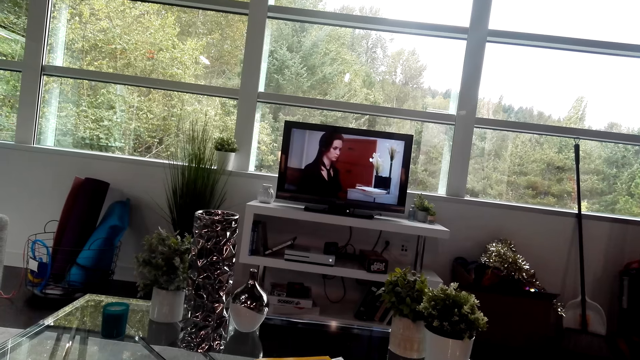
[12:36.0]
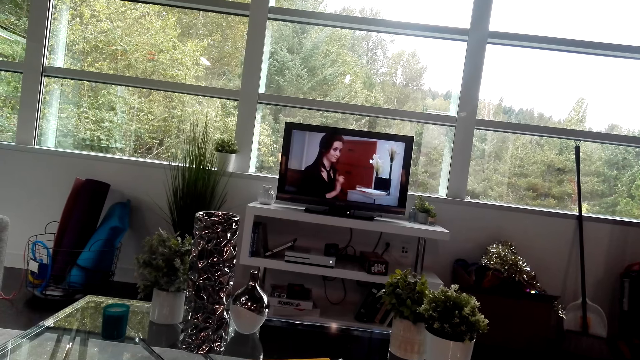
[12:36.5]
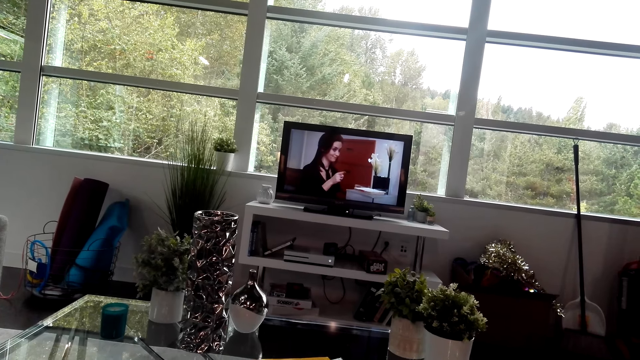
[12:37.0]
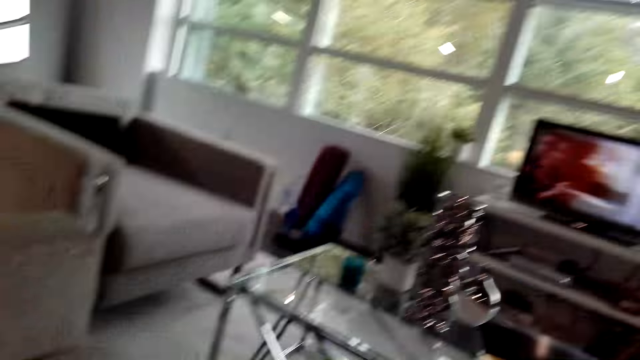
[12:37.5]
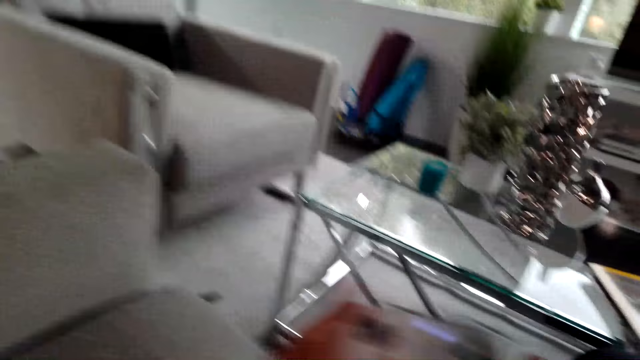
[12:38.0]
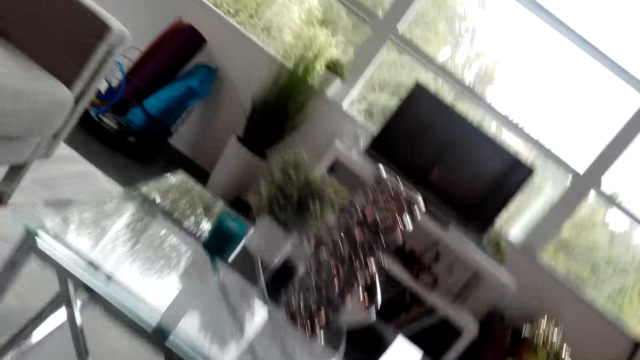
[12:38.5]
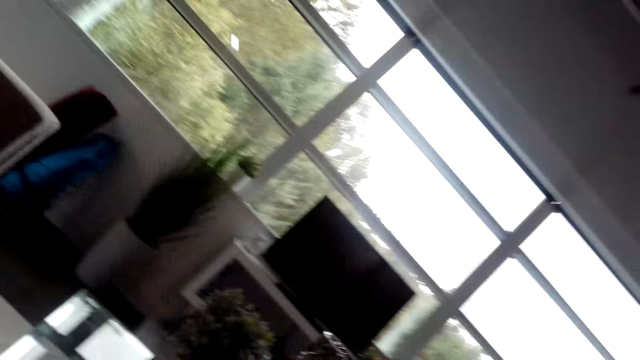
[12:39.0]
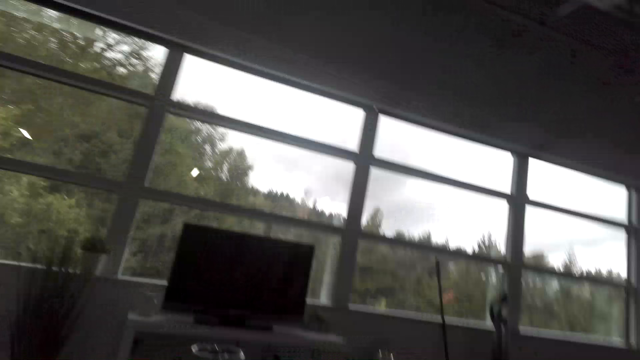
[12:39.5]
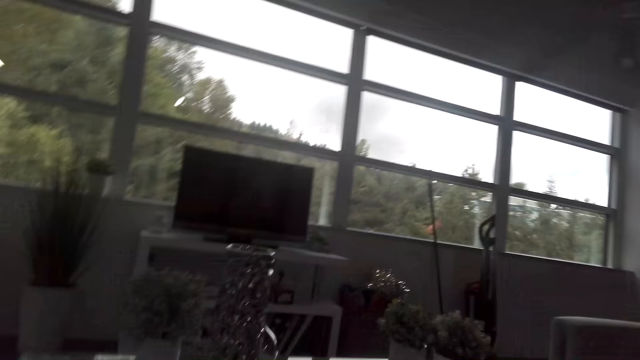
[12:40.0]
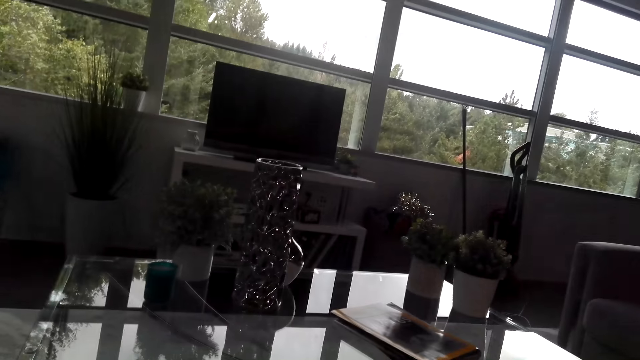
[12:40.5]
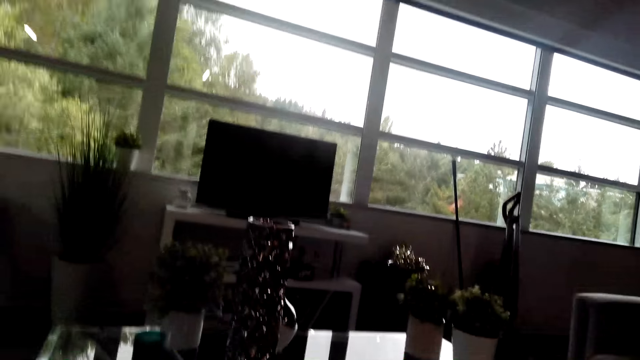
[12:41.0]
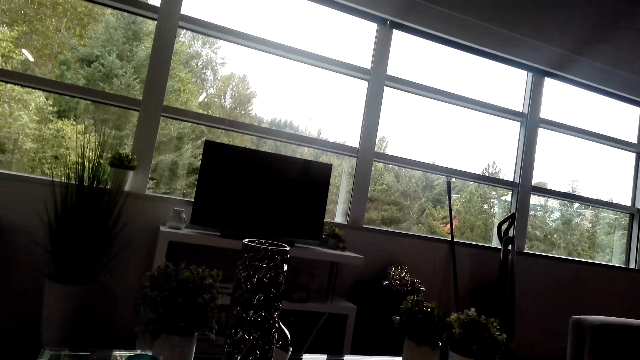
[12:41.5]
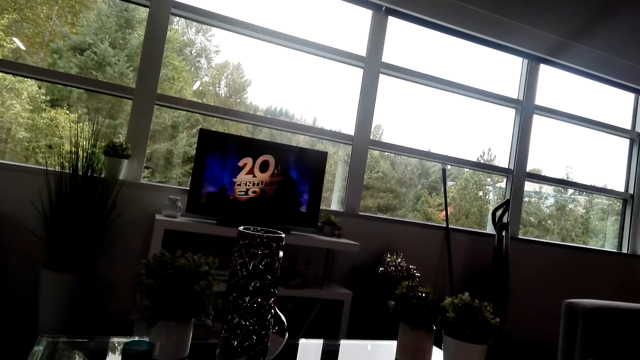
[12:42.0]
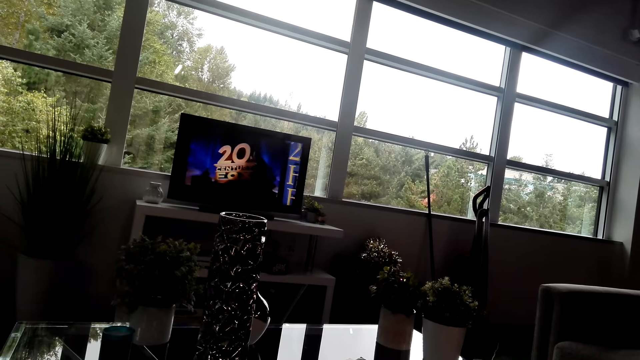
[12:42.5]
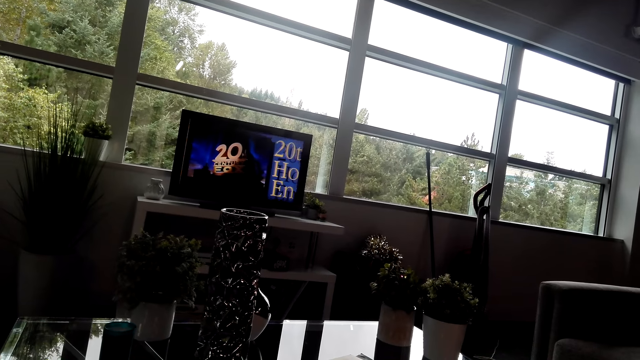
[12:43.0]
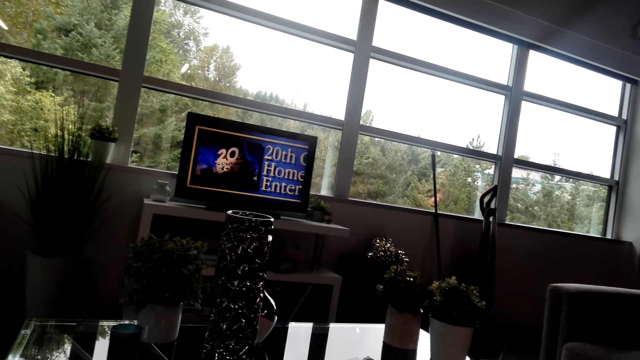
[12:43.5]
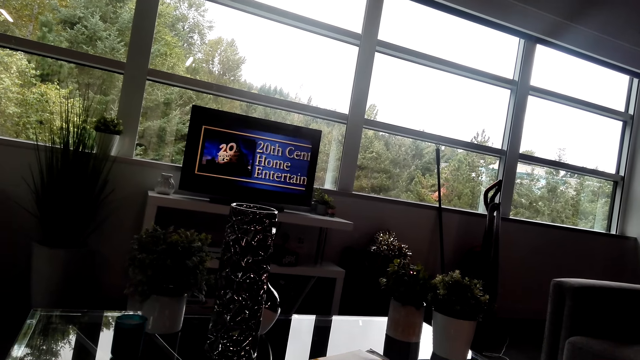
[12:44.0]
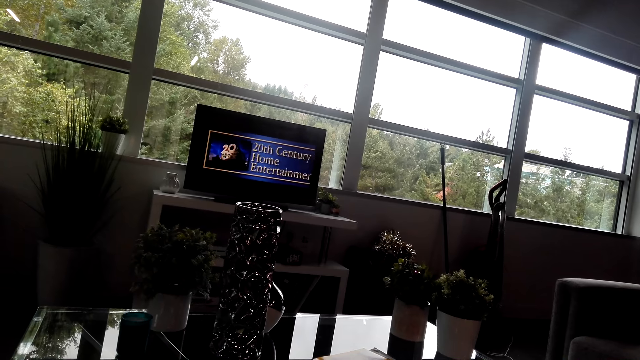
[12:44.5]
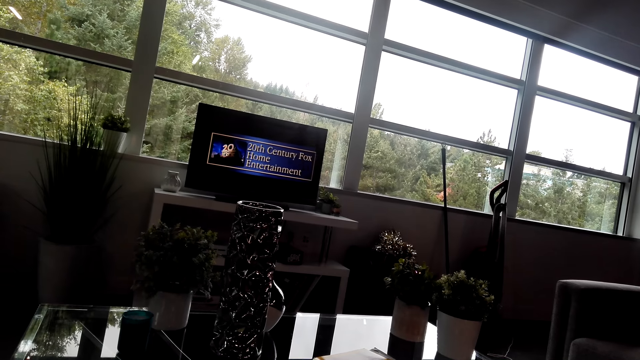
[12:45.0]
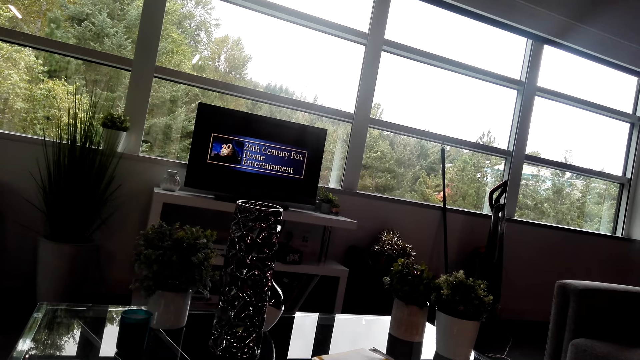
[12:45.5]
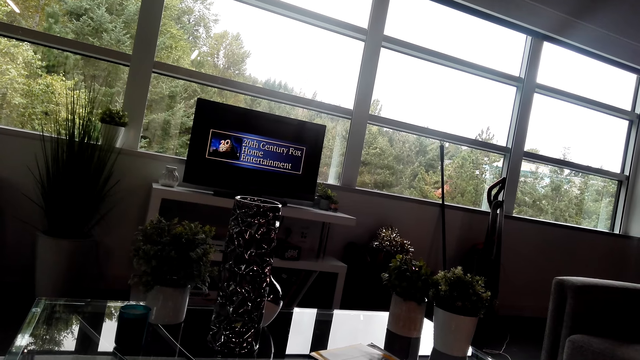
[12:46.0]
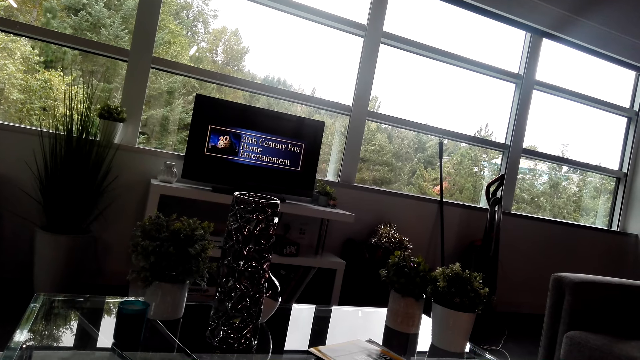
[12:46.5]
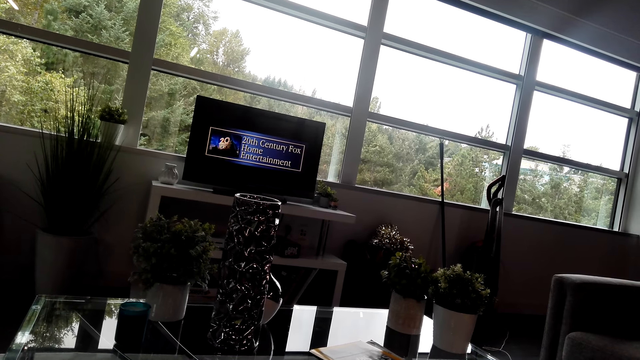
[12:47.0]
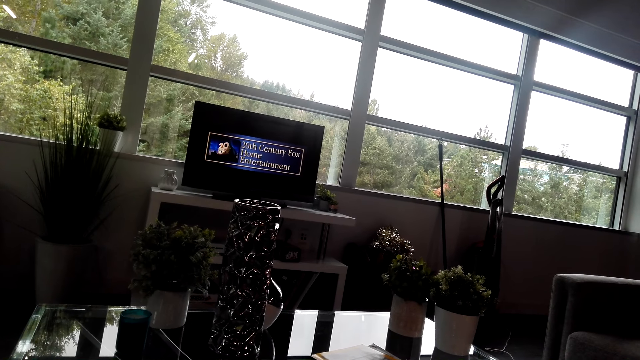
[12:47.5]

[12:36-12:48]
The camera wearer looks around. They operate a TV.

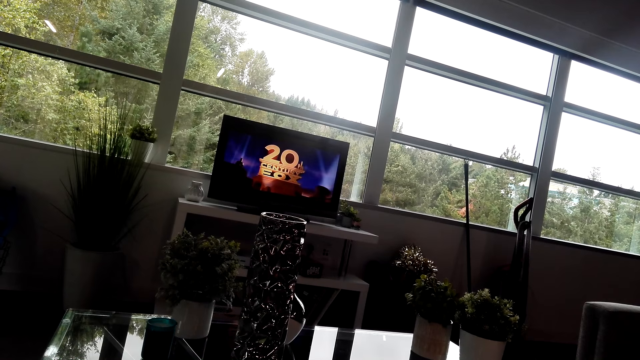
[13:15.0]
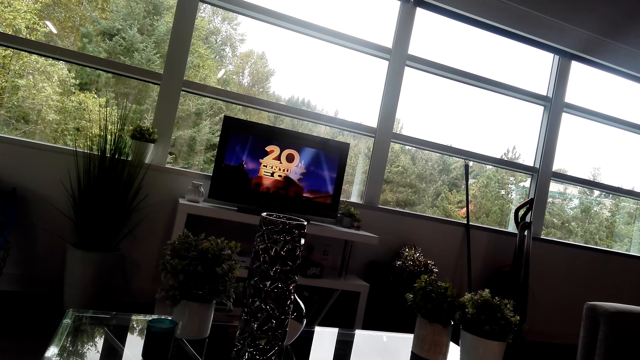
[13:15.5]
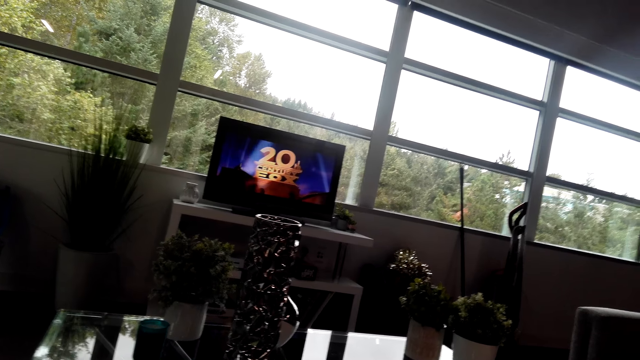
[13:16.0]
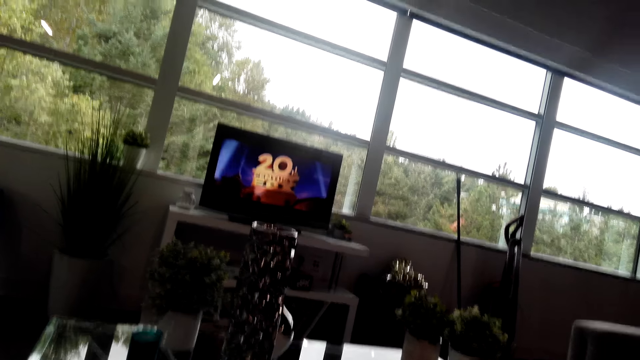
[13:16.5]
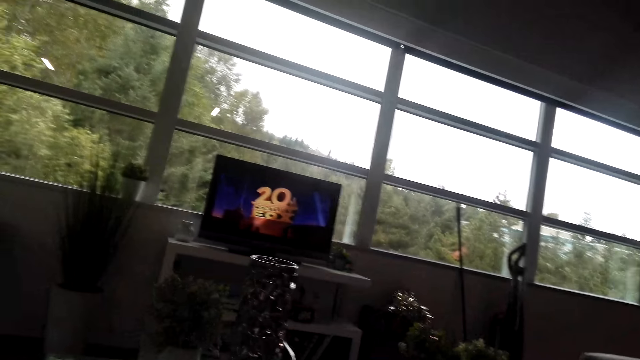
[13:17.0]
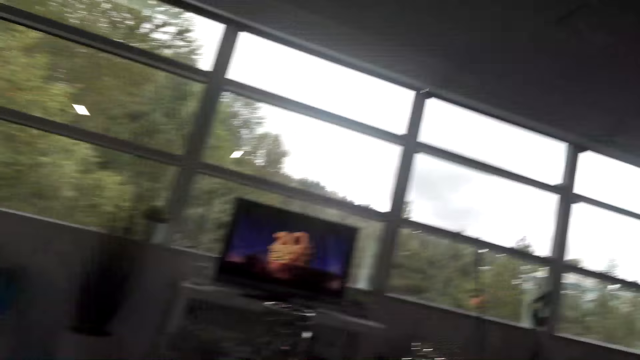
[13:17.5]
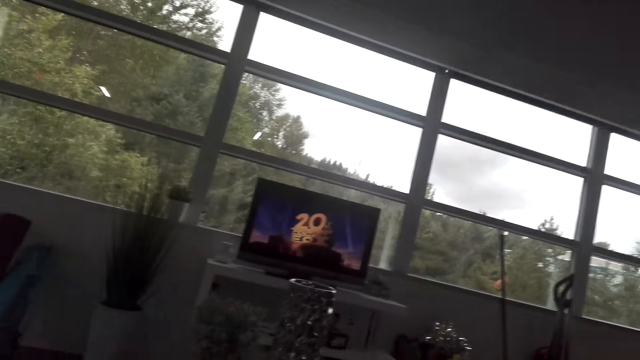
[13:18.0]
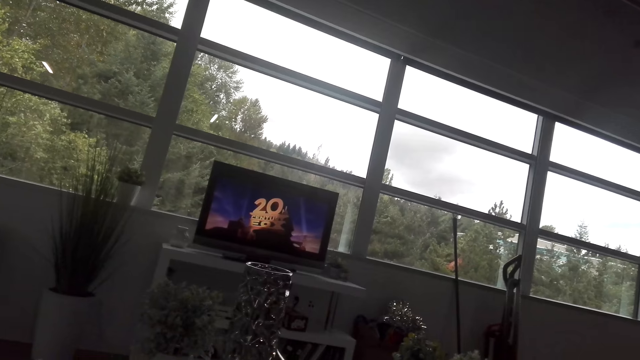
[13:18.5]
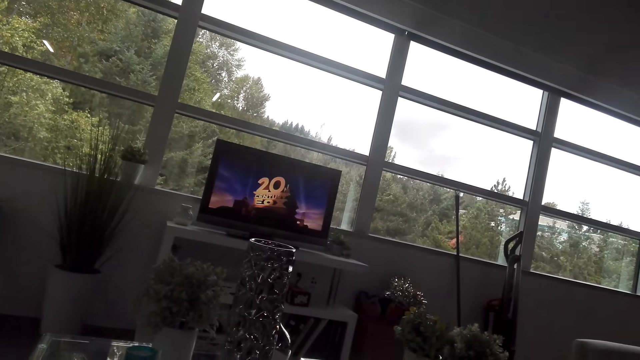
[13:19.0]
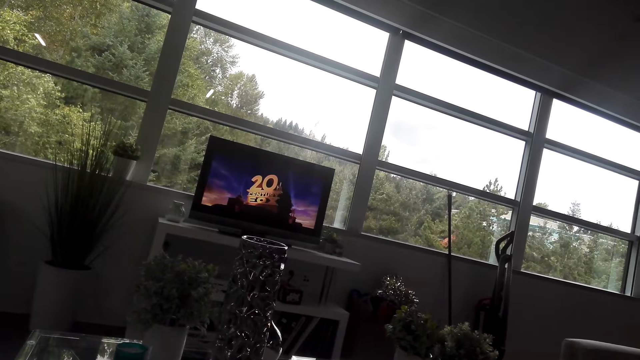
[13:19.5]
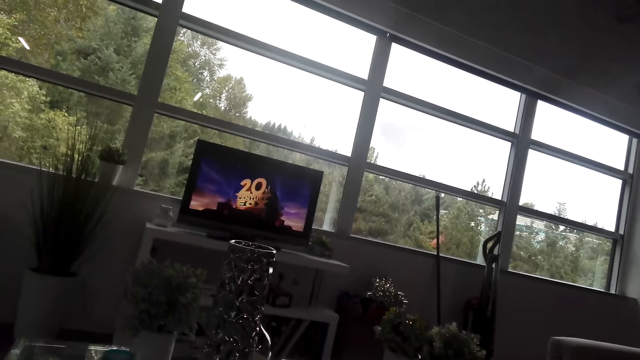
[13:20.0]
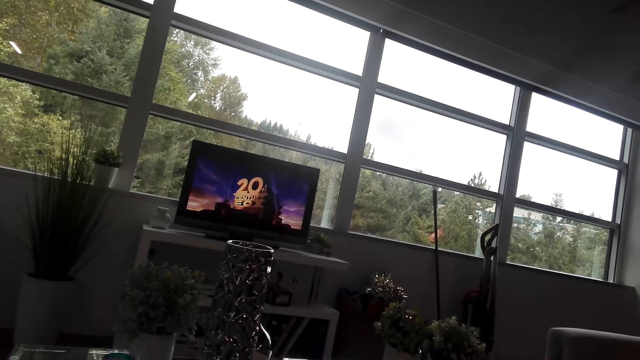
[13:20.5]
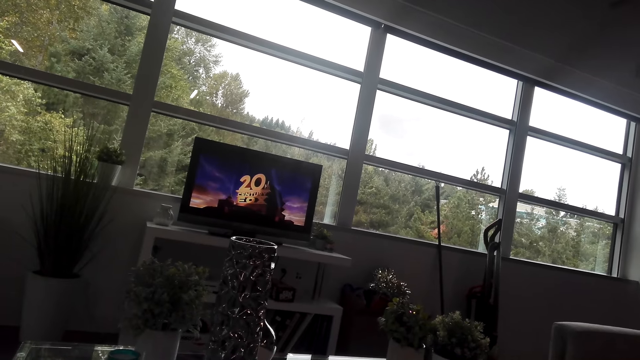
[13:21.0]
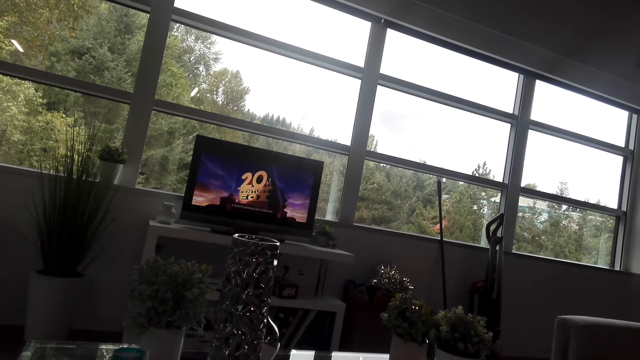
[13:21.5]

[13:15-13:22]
The camera wearer interacts with a person.

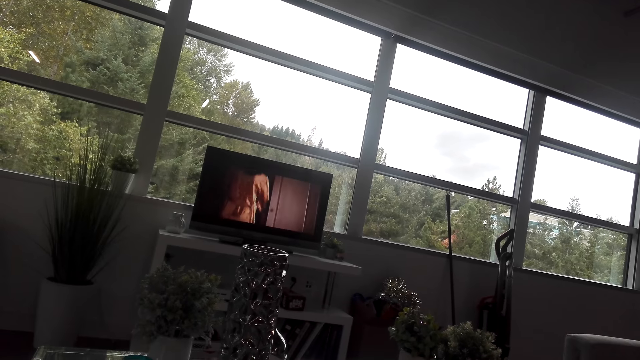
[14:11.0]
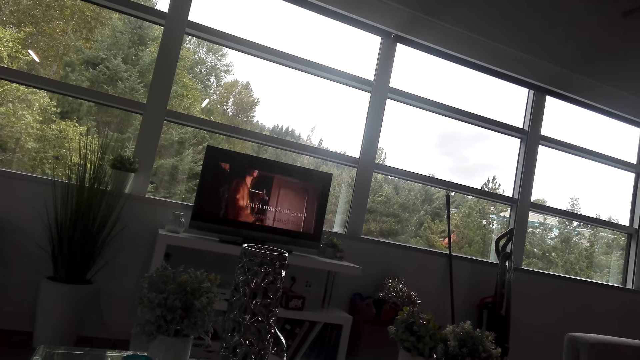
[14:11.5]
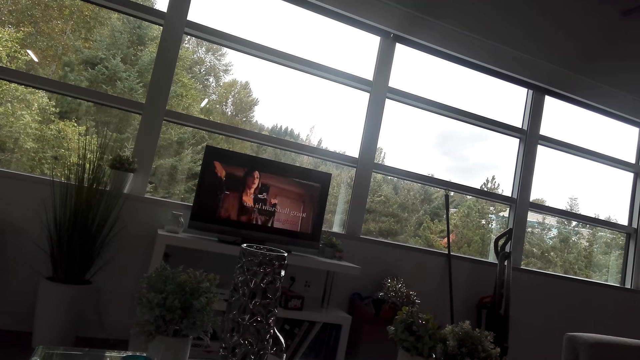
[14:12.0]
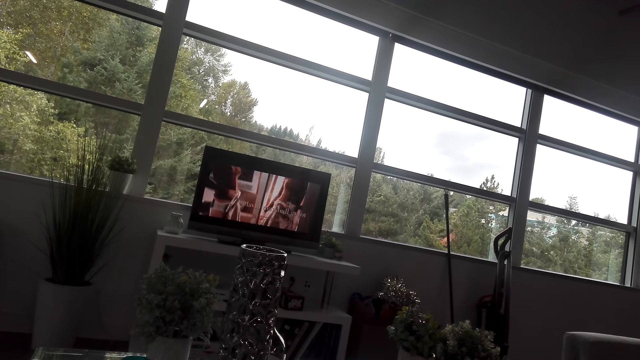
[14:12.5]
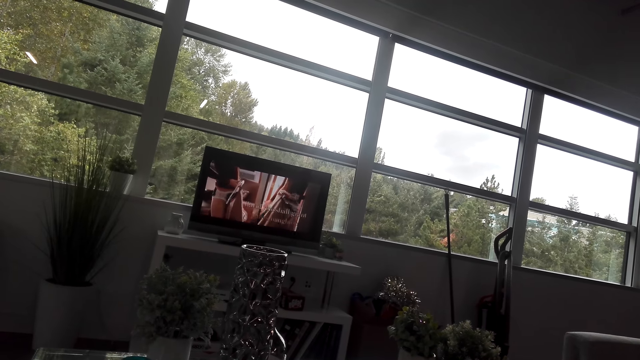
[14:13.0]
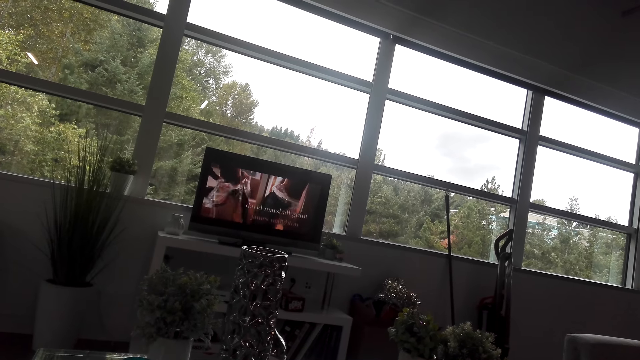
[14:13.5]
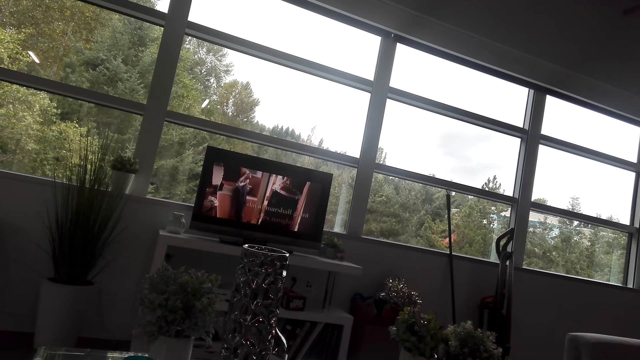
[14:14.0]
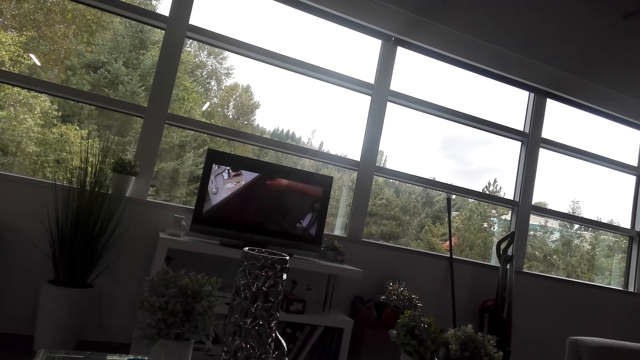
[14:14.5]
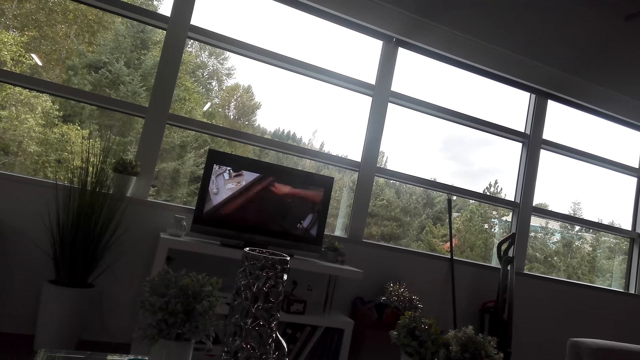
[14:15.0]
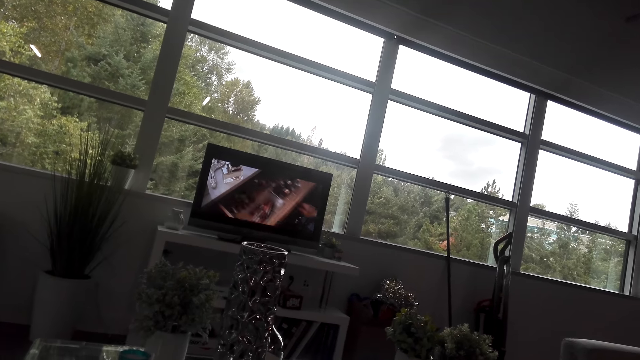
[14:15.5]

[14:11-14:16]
The camera wearer looks at the TV.
